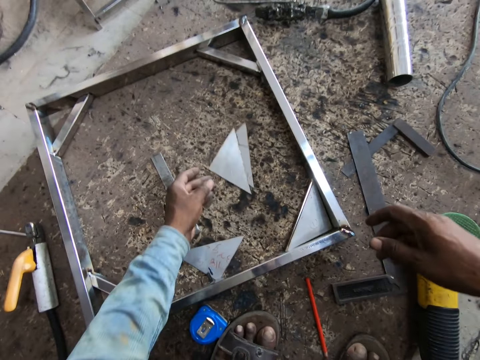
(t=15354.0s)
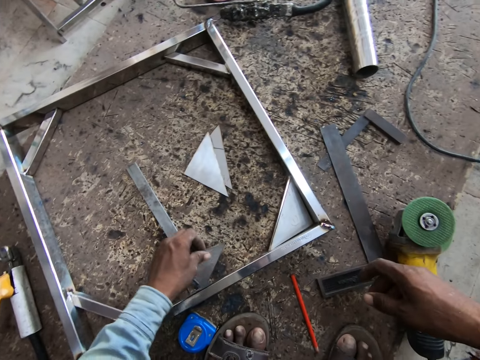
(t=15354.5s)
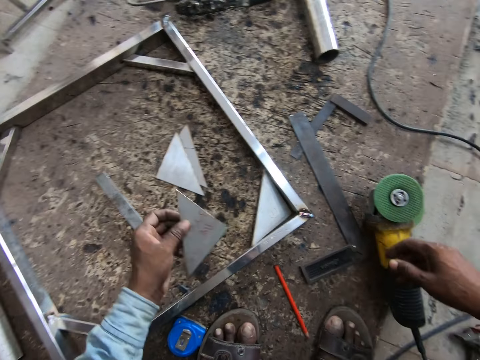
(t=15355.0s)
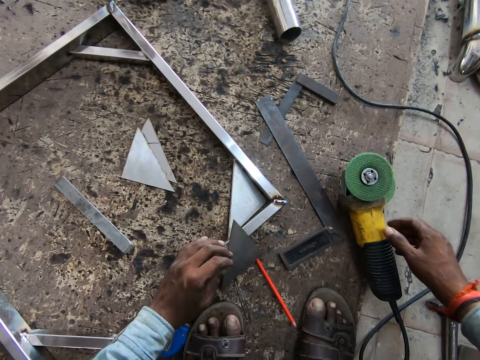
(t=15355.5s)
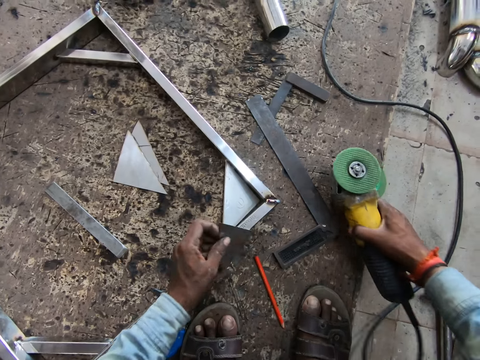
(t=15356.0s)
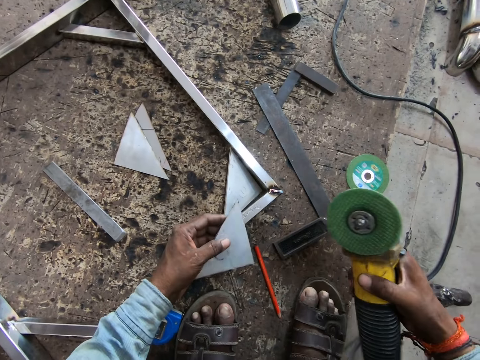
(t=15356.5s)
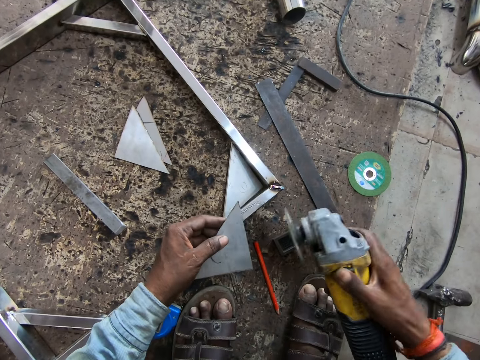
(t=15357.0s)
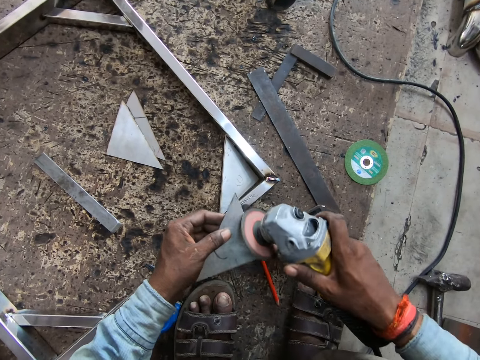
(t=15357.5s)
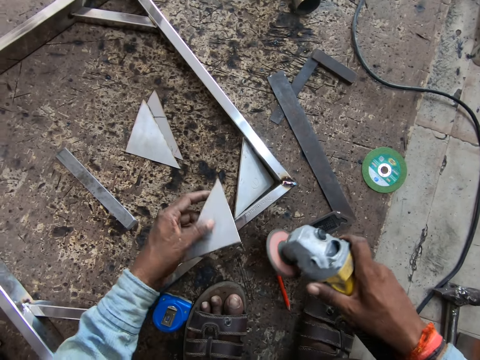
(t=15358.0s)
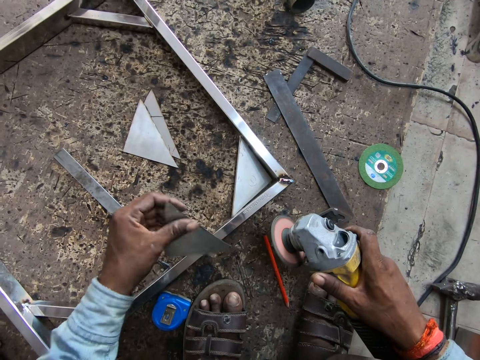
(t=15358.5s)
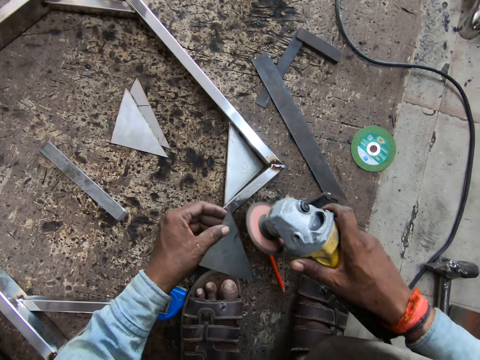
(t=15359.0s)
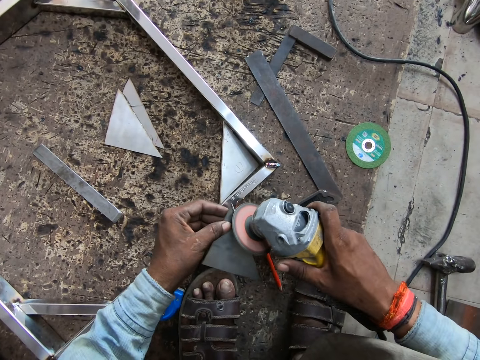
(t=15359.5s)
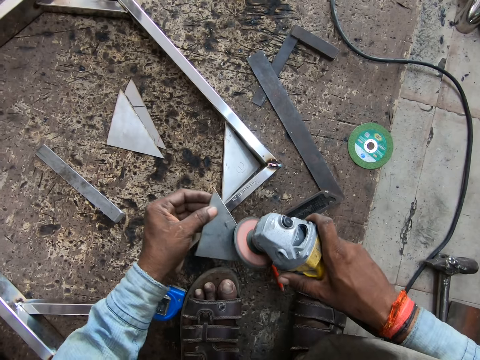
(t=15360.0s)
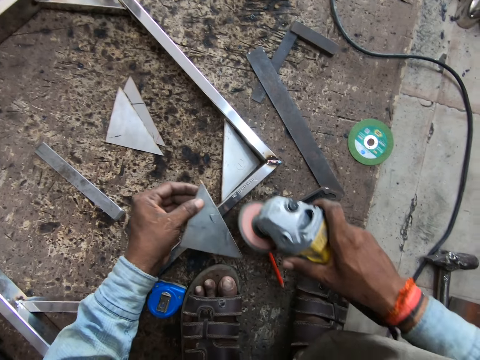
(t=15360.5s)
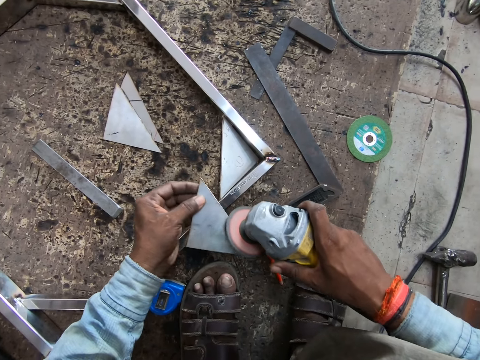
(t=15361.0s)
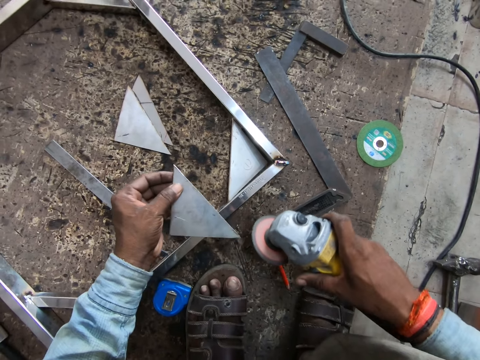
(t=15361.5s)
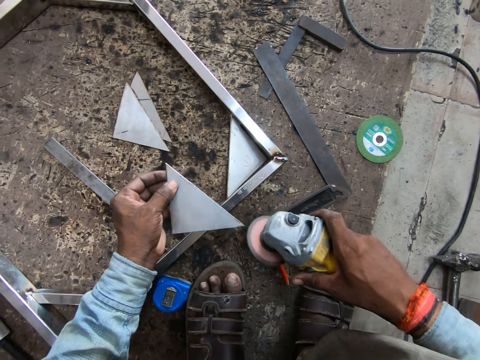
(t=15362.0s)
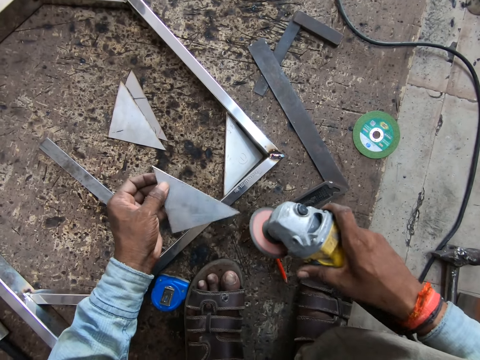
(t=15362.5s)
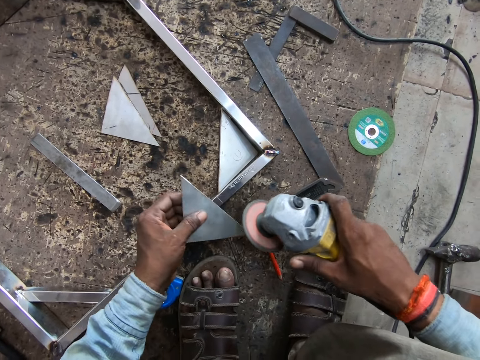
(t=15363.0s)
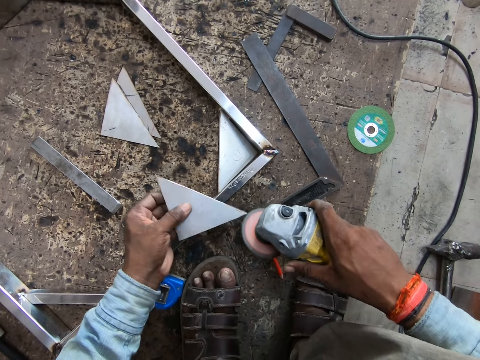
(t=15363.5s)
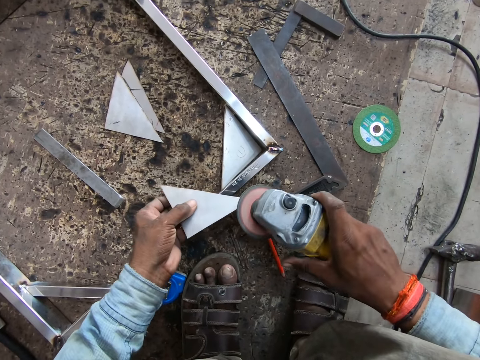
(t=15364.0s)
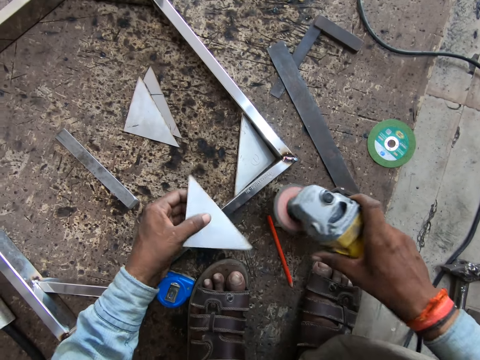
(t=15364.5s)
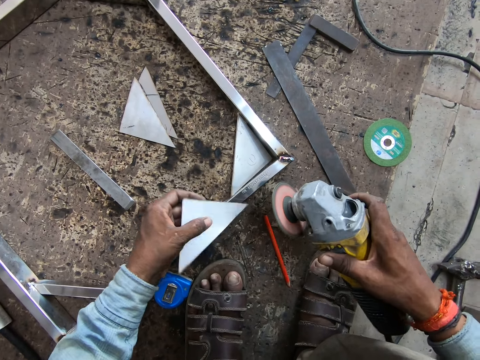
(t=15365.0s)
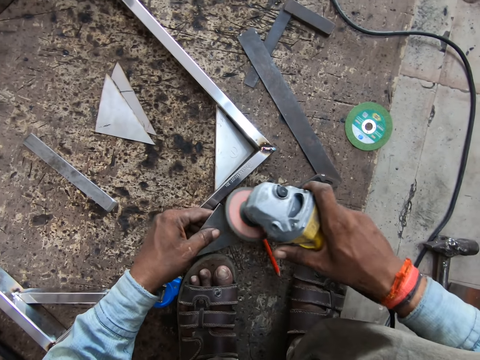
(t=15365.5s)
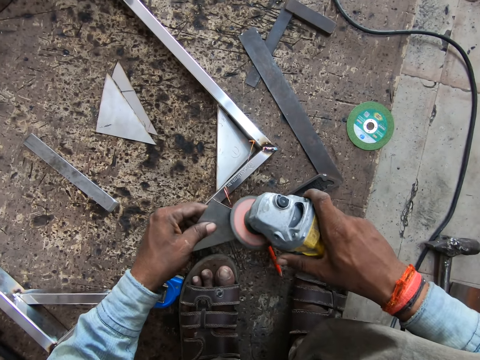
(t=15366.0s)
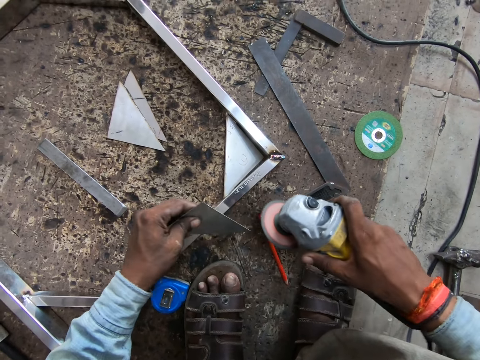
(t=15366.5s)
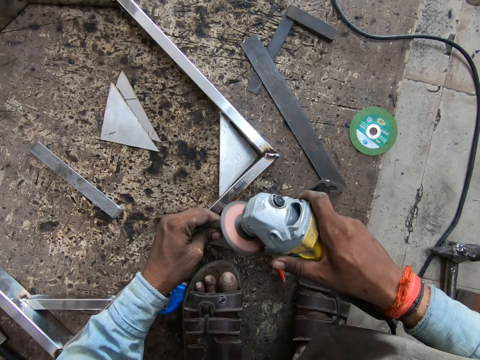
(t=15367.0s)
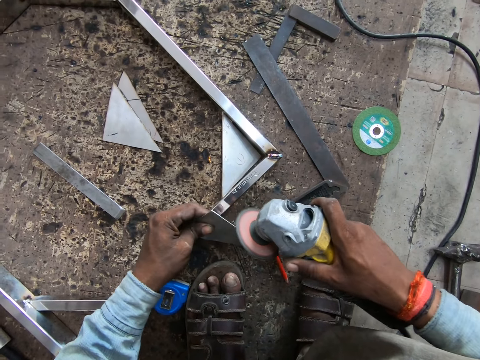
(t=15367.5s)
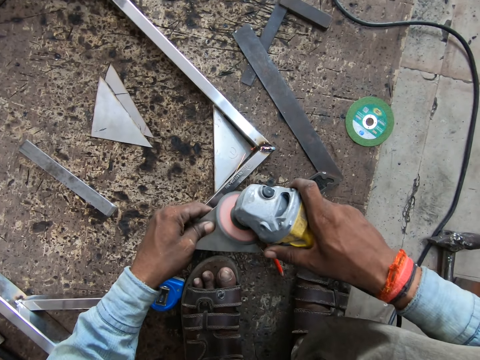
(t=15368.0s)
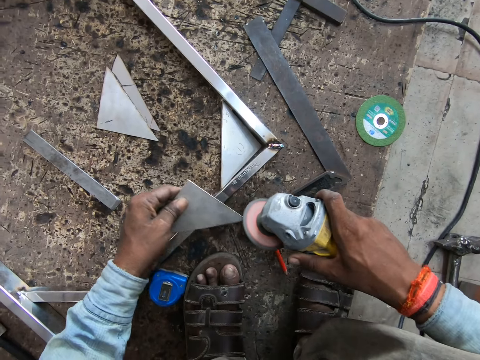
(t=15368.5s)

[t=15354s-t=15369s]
The camera wearer drops the angular steel plate in his left hand on the floor. He picks up a steel plate on the floor with his left hand, turns the steel plate in his left hand on the framed rectangular steel structure on the floor, and picks up the diamond cutter on the floor with his right hand. He smoothens the sides of the angular steel plate in his left hand with the diamond cutter.

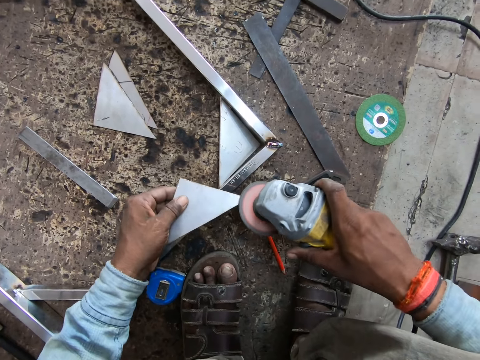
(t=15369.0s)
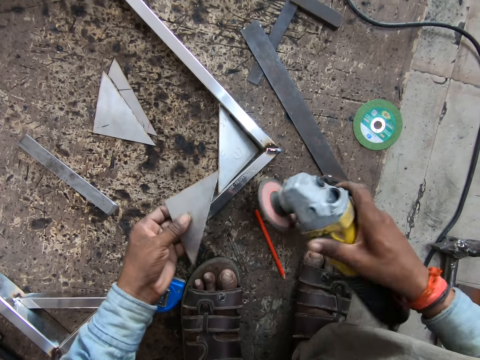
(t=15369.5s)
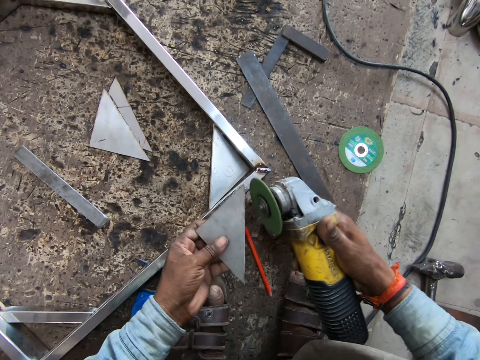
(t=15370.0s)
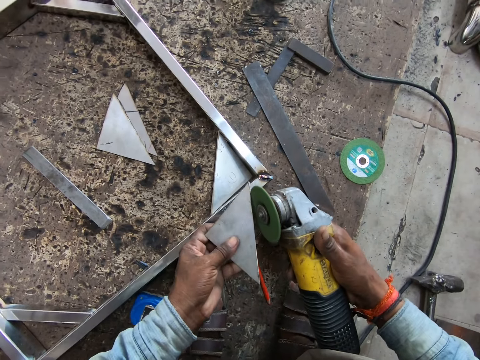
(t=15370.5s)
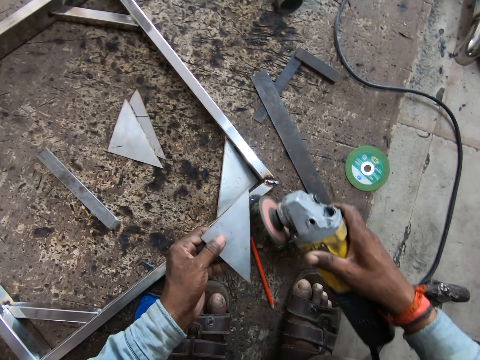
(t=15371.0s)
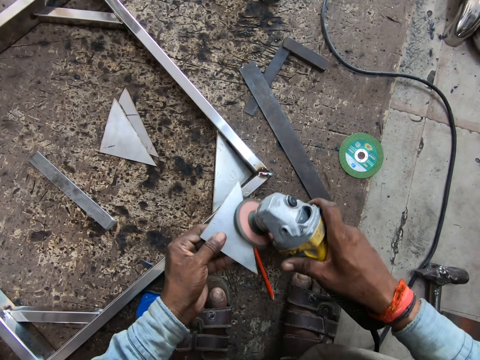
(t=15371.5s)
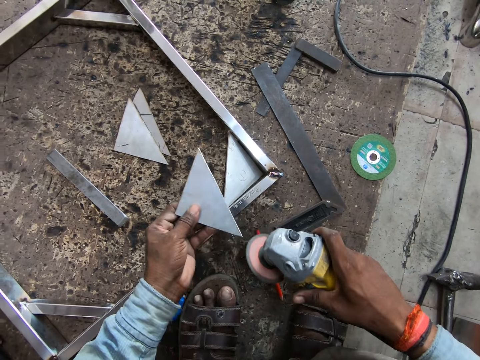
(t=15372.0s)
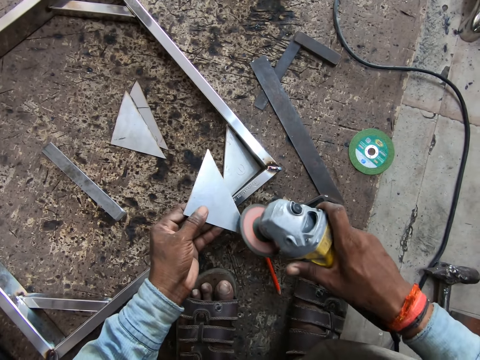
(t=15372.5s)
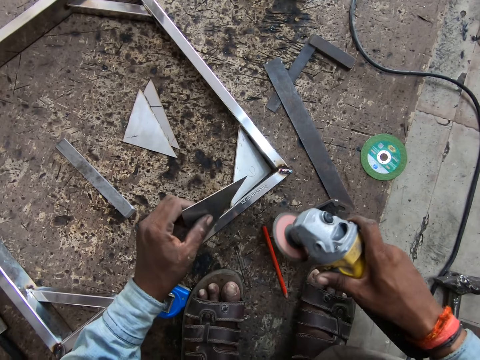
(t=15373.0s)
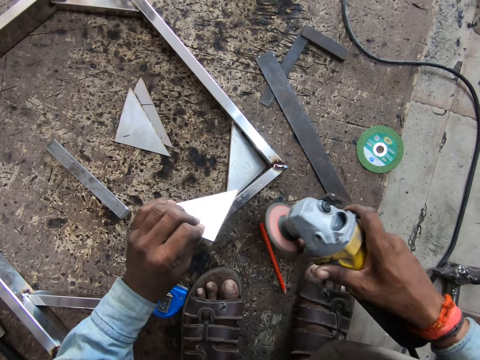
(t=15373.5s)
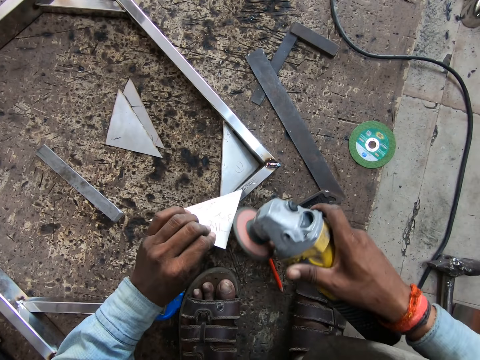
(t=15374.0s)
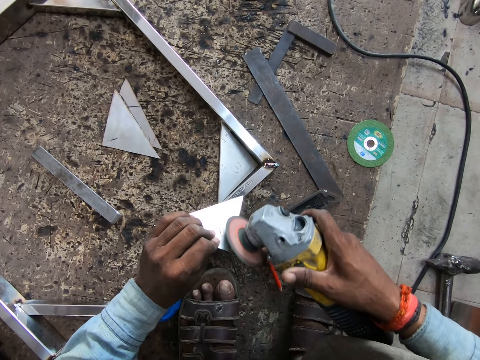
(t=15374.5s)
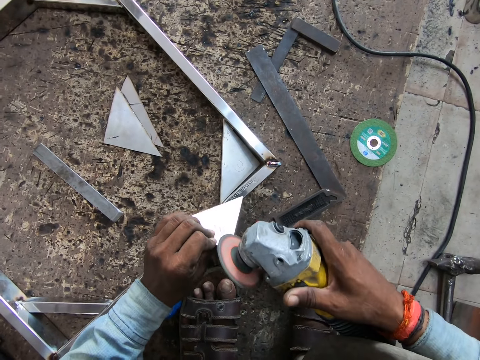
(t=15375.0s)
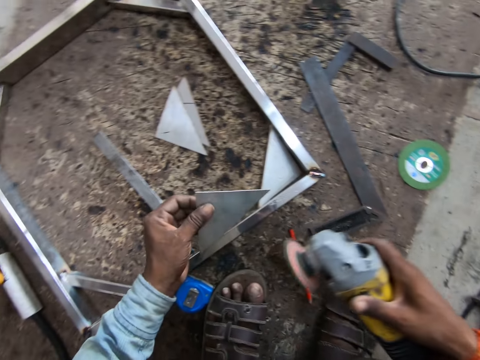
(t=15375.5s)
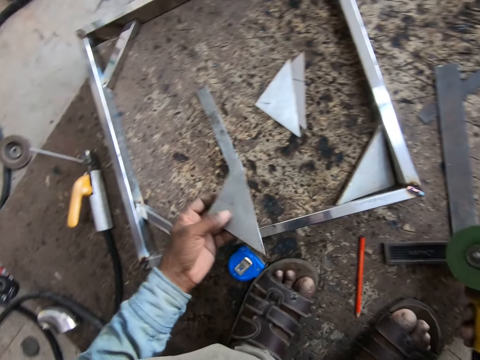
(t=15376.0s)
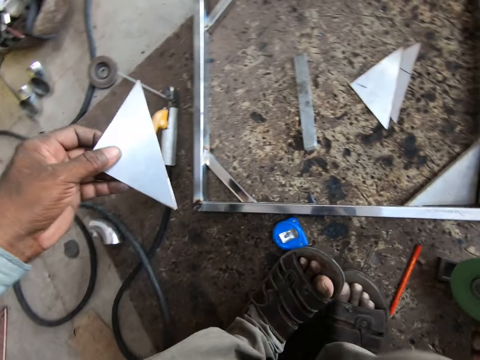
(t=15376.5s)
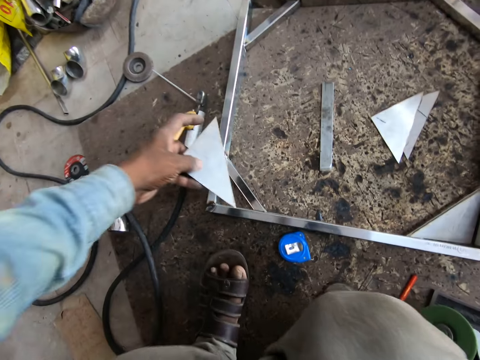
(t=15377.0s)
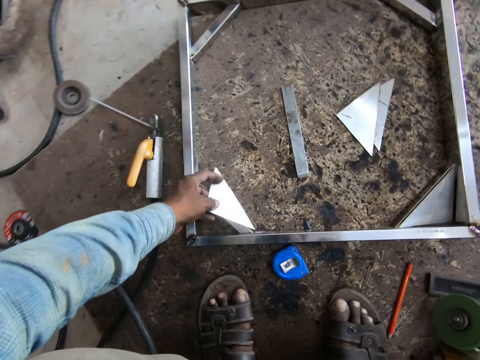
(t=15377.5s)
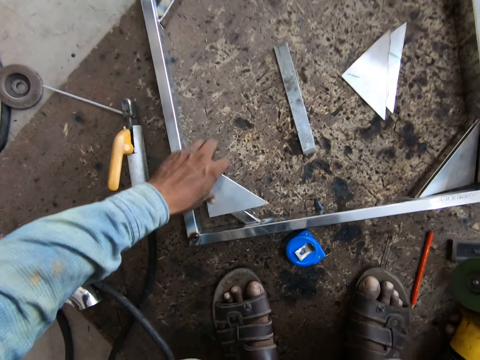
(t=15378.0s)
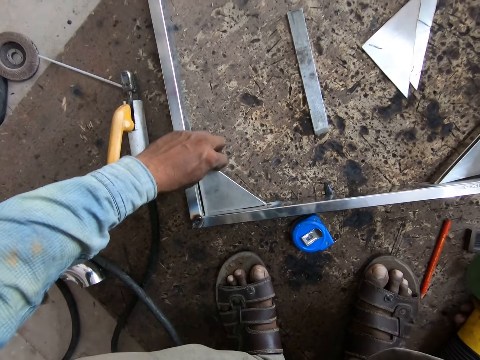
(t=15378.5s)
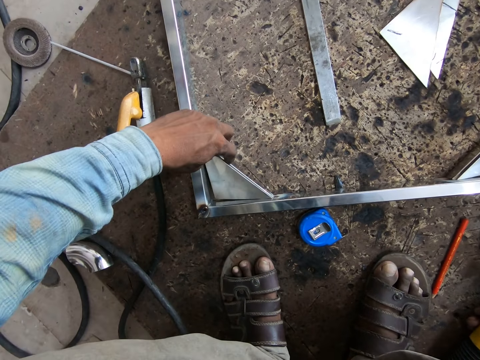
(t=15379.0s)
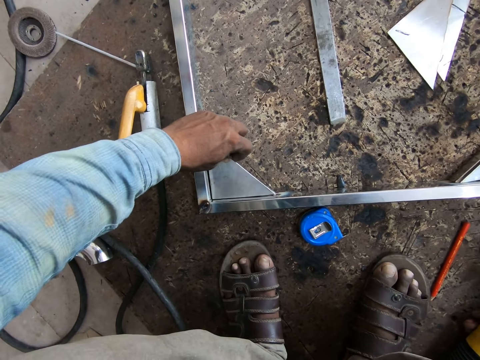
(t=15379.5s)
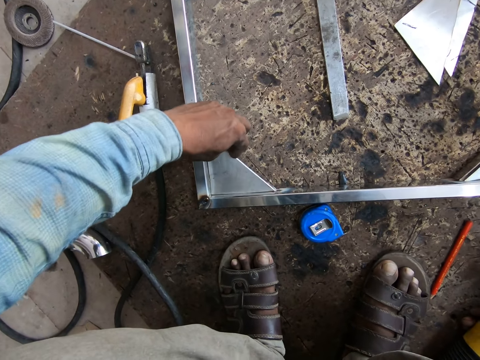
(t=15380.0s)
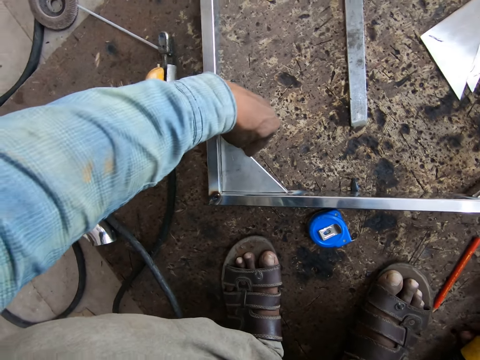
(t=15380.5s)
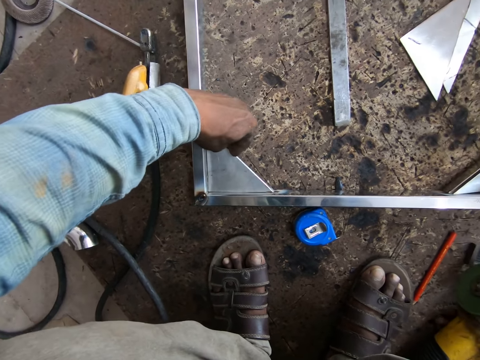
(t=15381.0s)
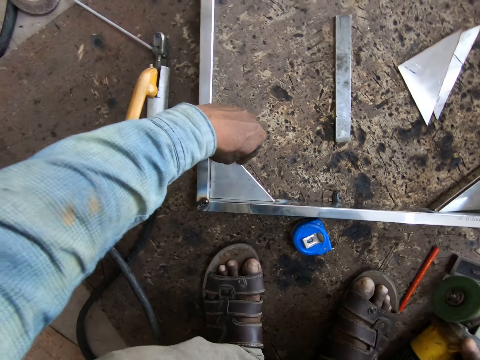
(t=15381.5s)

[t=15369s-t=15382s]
The camera wearer drops the diamond cutter in his right hand on the floor. He sets the angular steel plate in his left hand on an angular section of the framed rectangular steel structure.
